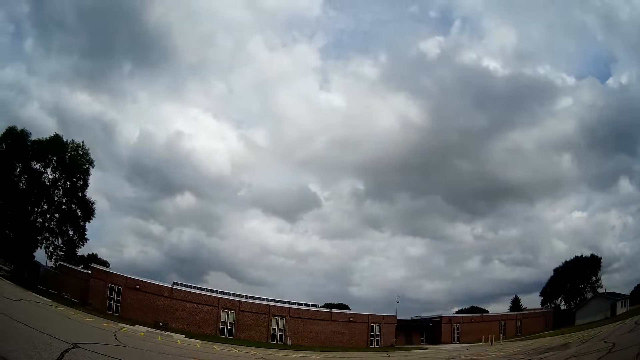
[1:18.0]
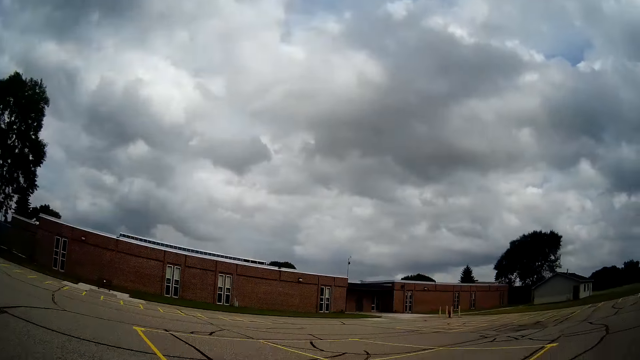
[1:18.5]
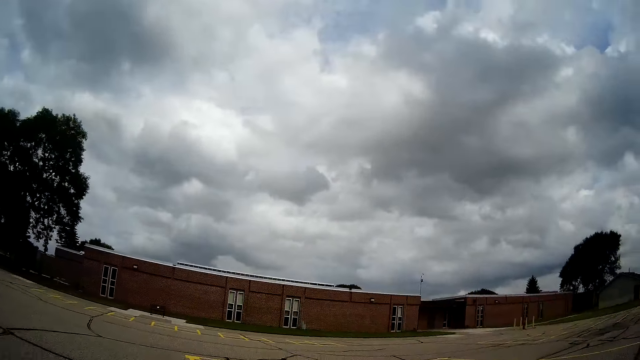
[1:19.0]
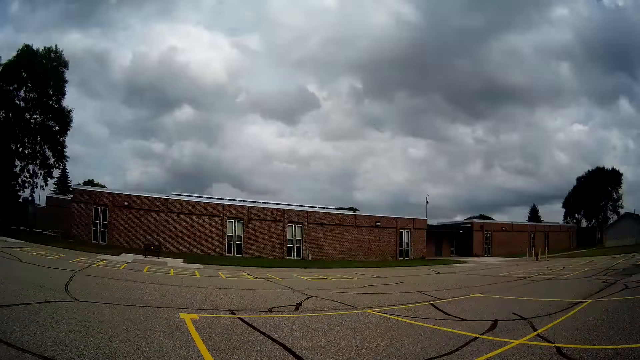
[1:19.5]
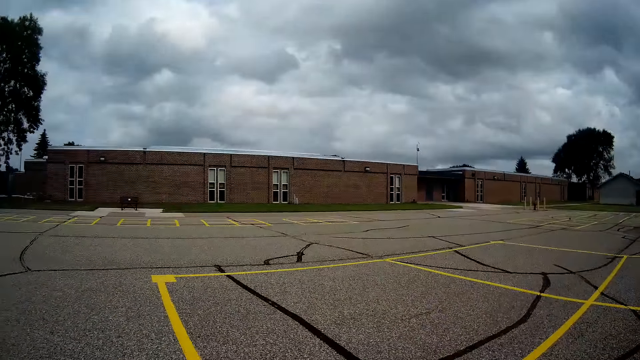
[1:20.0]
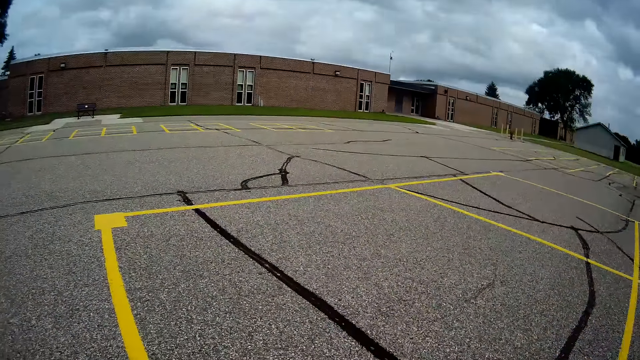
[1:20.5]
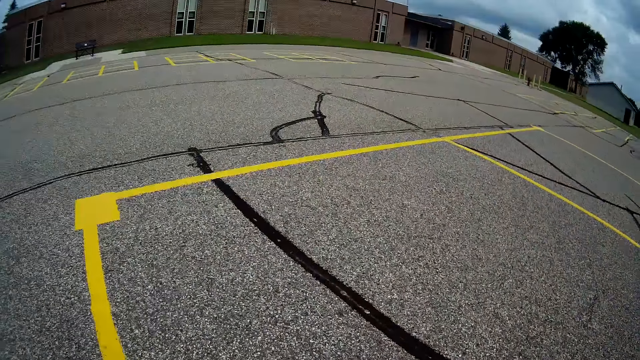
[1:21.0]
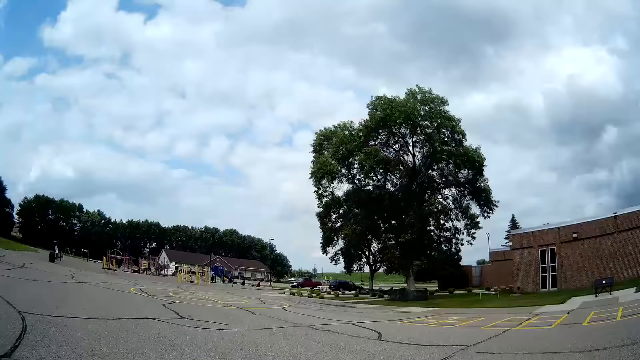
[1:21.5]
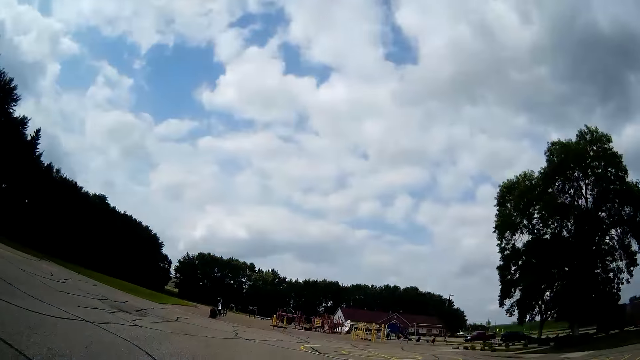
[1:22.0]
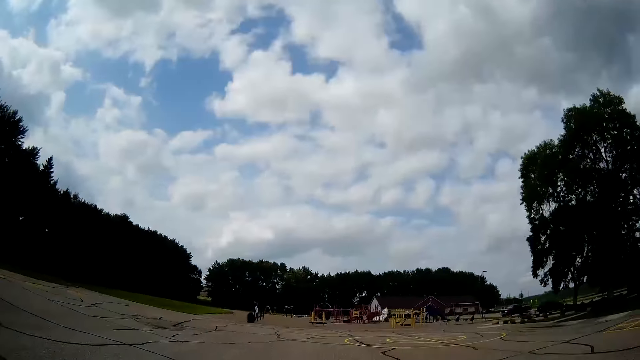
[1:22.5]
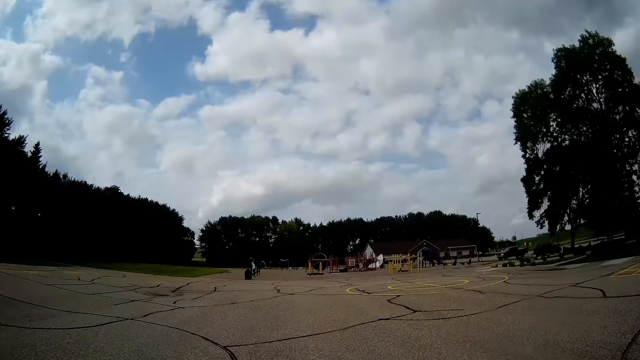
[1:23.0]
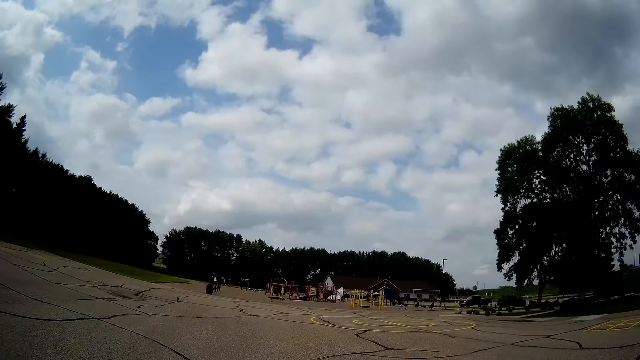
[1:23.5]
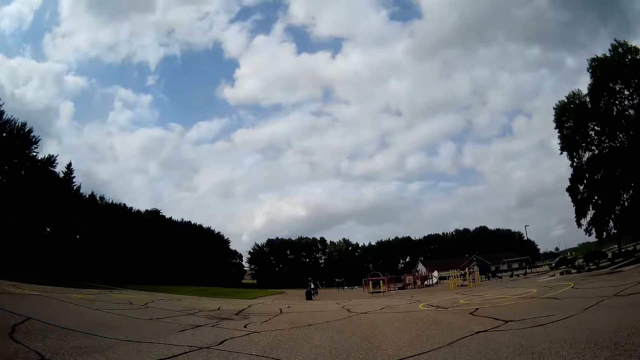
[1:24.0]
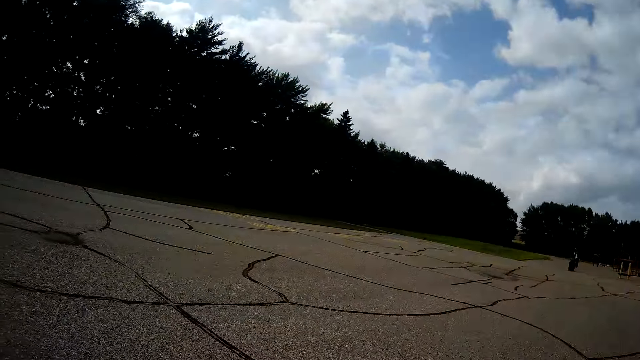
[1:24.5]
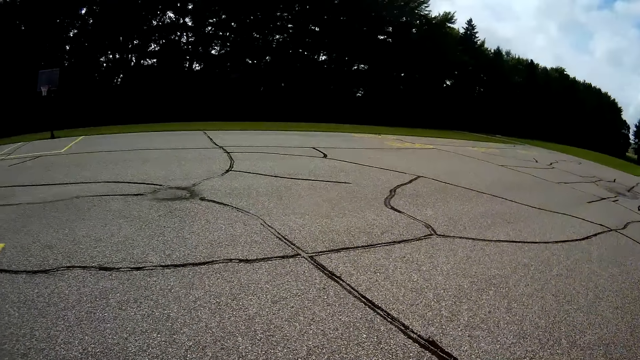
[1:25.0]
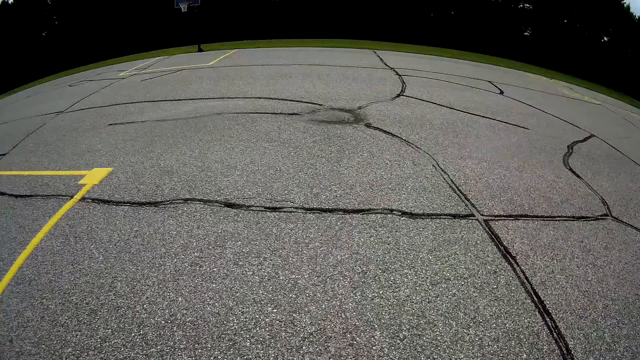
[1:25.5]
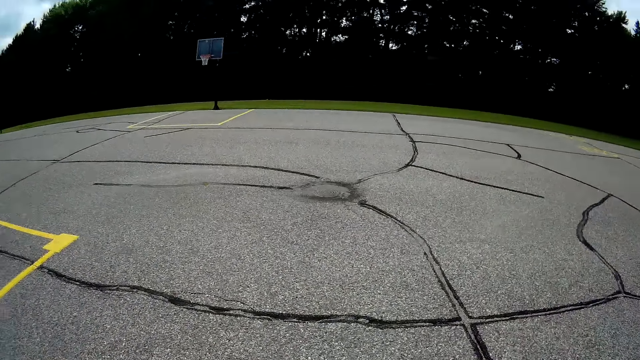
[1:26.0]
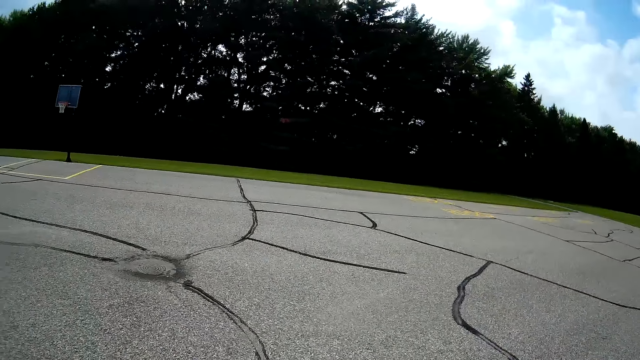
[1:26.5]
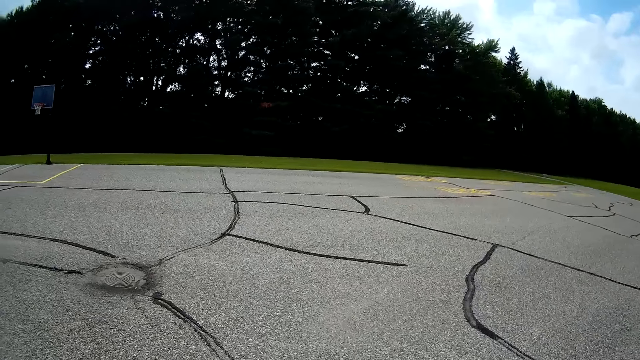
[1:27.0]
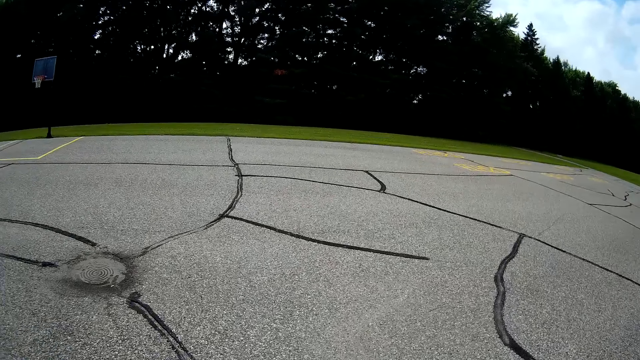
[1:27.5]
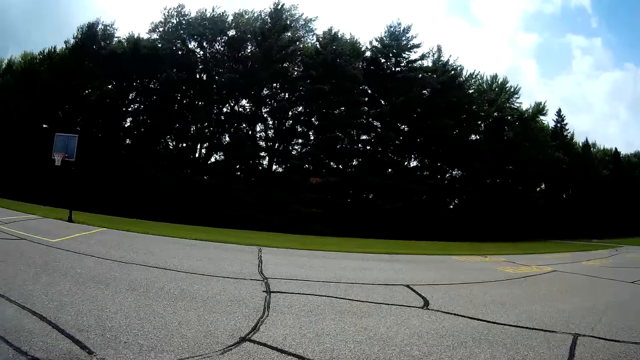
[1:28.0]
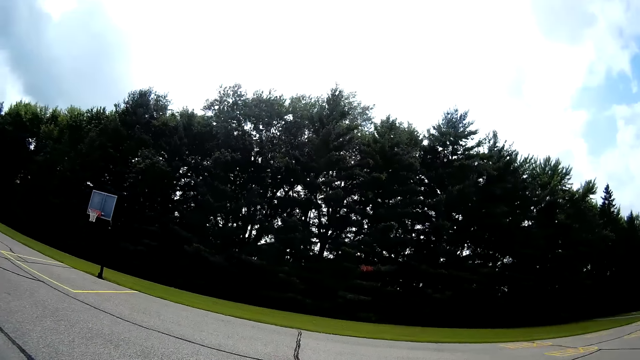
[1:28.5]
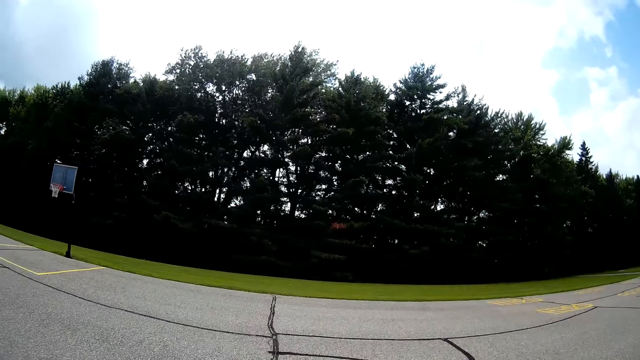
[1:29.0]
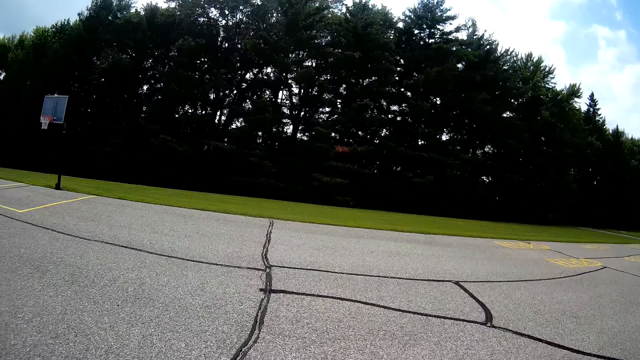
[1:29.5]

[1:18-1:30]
The camera wearer runs towards the basketball. They pick the ball from the ground. They look around the basketball field.

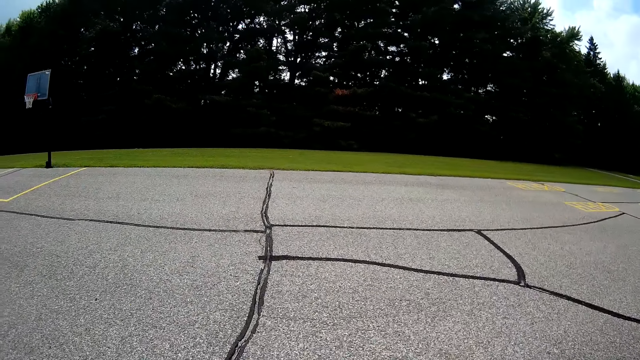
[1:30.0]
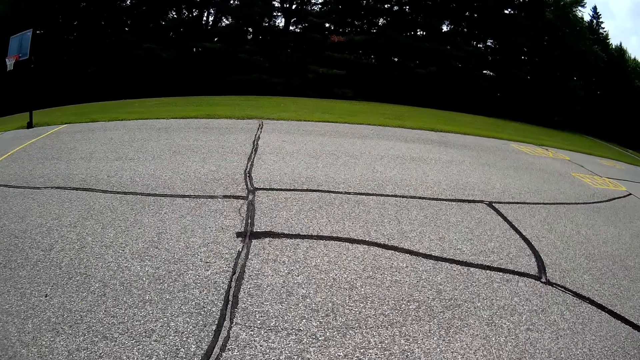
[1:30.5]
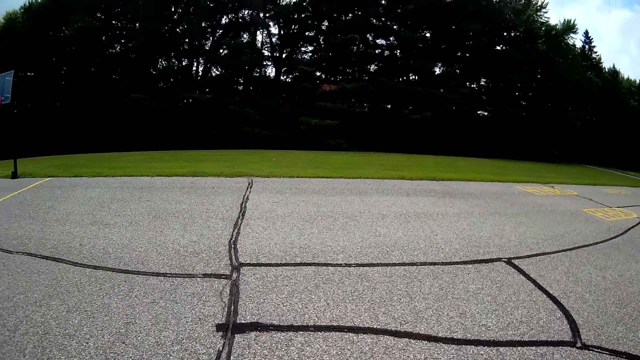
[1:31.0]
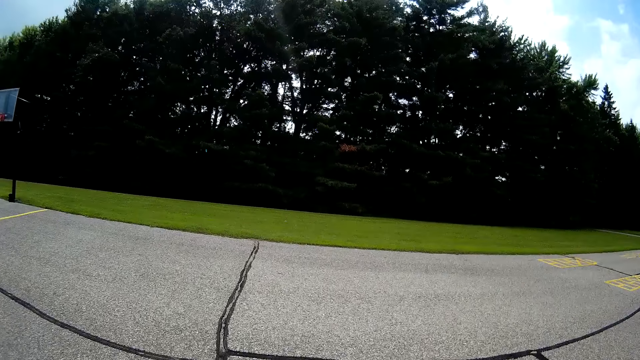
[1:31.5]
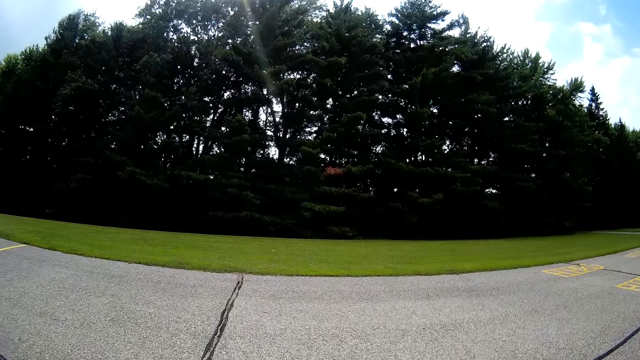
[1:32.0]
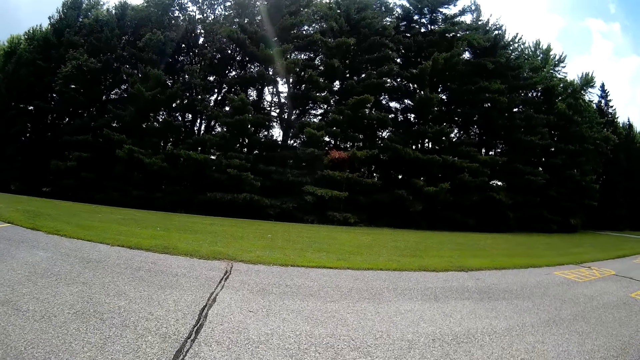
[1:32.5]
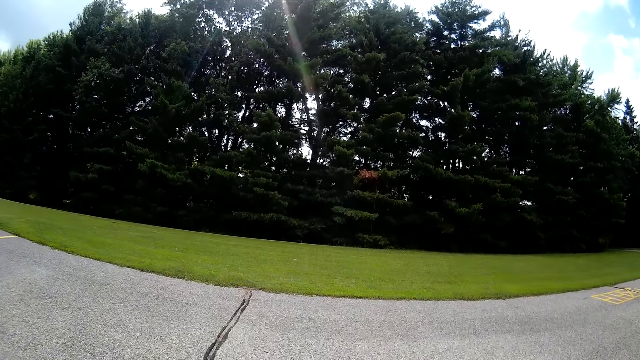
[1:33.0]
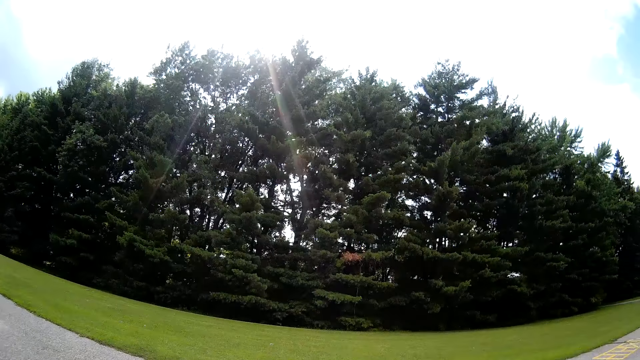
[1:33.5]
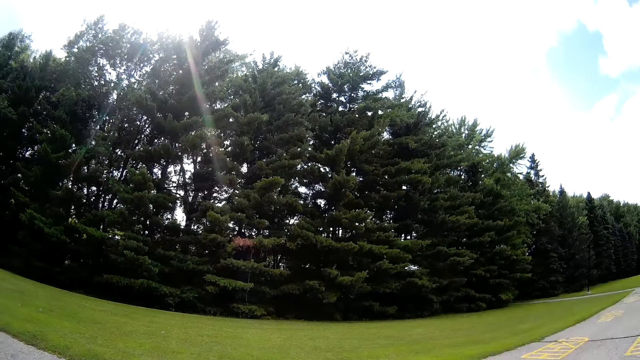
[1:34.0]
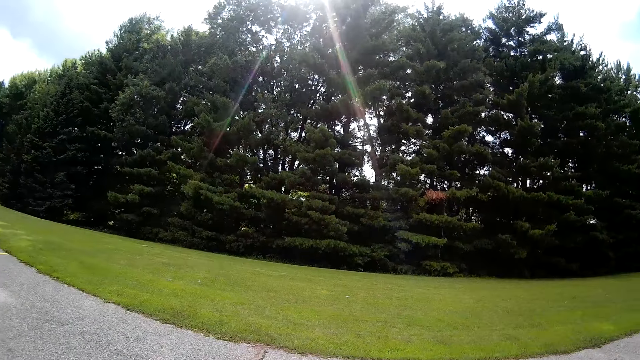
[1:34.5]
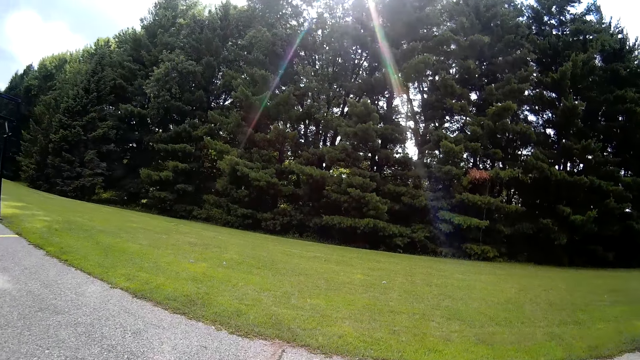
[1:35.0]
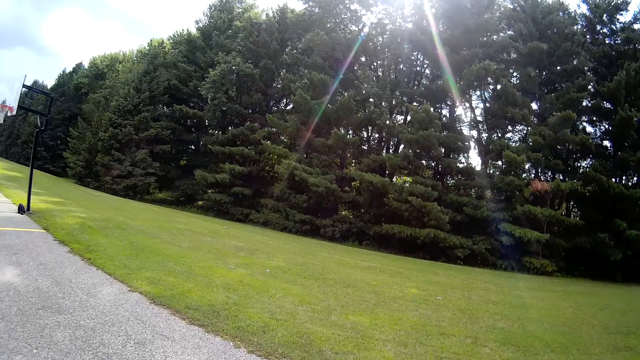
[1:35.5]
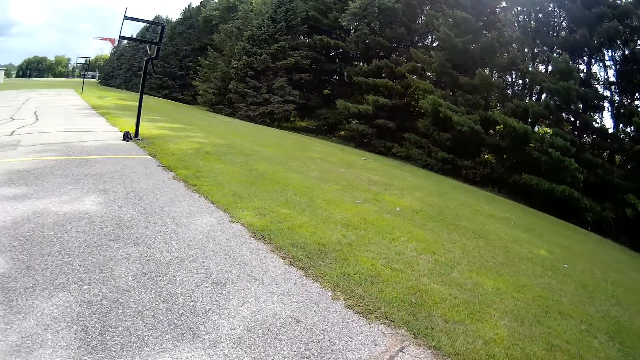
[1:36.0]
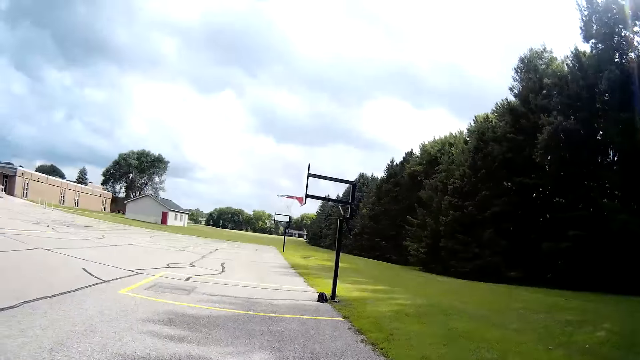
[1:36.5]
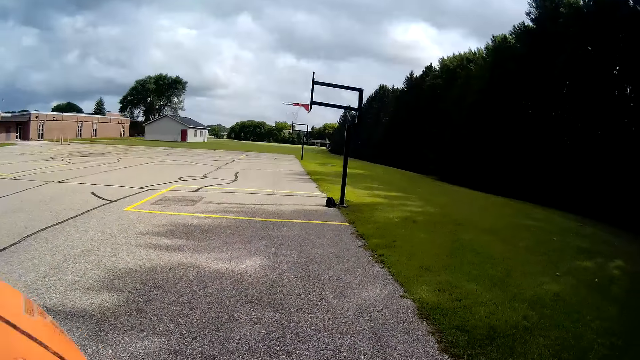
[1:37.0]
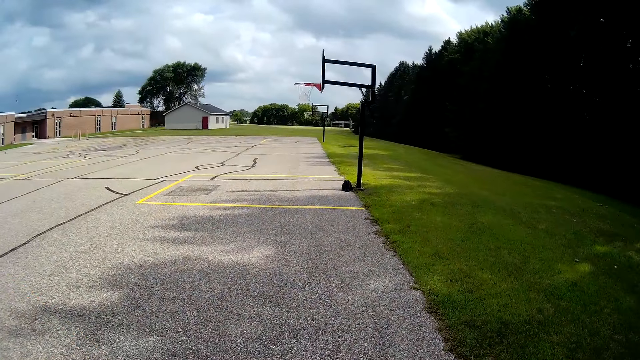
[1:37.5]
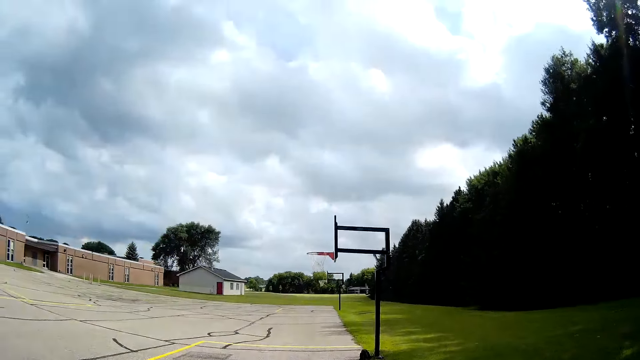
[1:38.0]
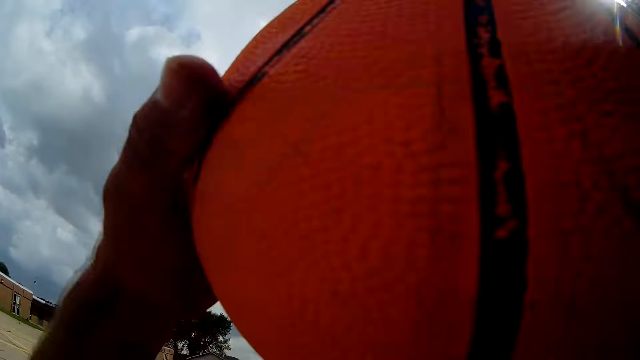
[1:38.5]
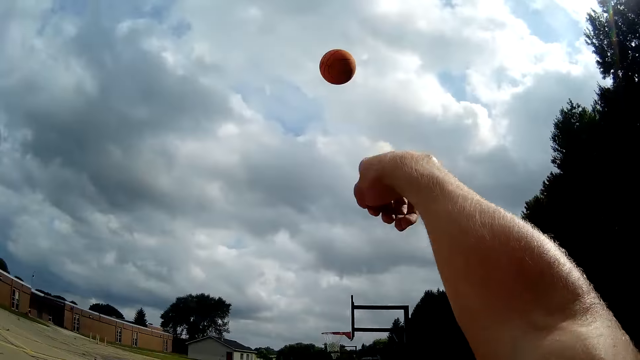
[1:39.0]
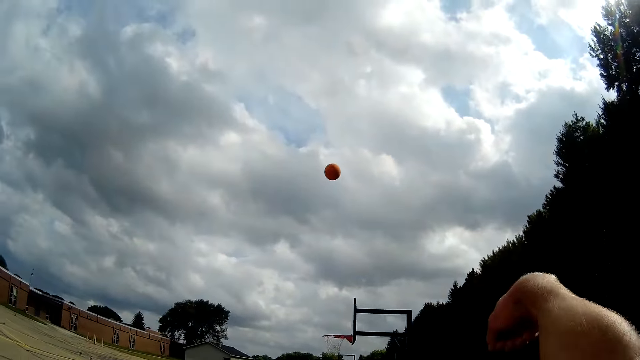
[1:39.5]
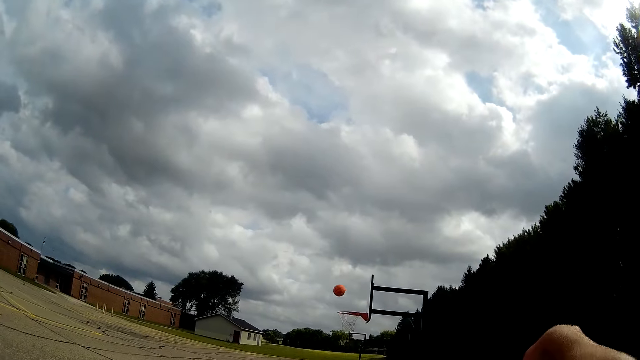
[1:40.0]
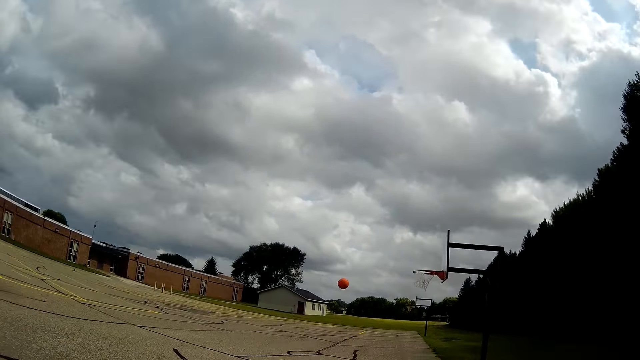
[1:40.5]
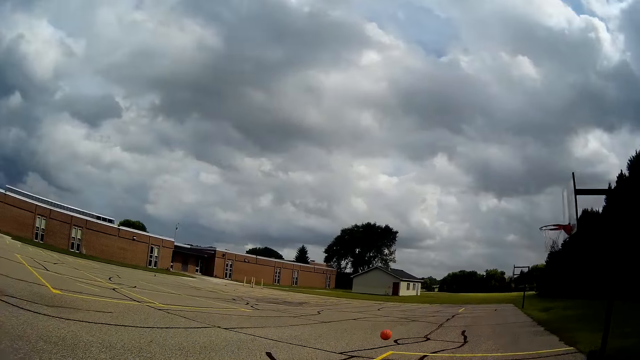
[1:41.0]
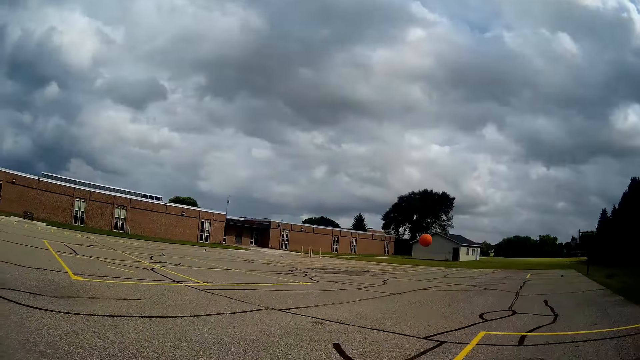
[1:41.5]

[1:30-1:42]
The camera wearer bounces the ball on the ground. They play the basketball. They try throwing the ball through the basketball hoop. They run towards the ball.
